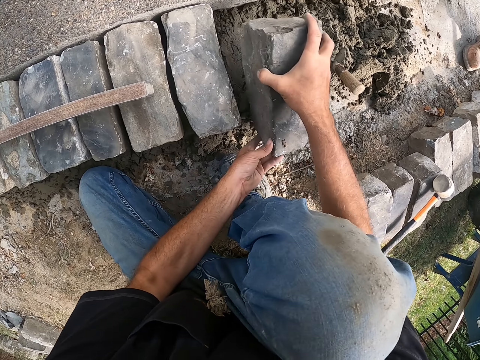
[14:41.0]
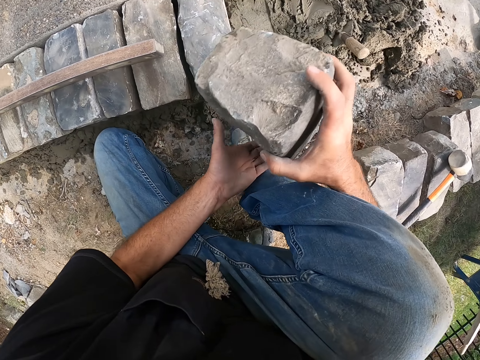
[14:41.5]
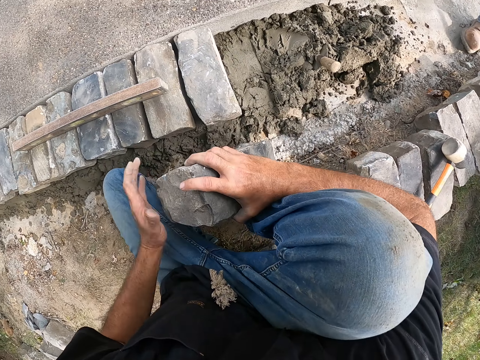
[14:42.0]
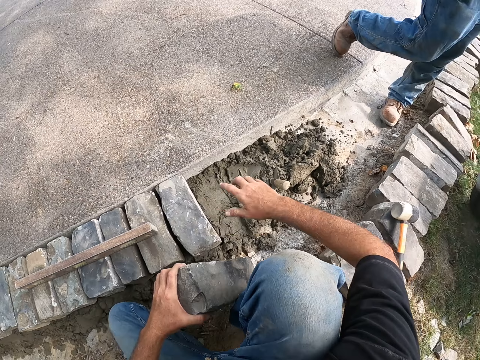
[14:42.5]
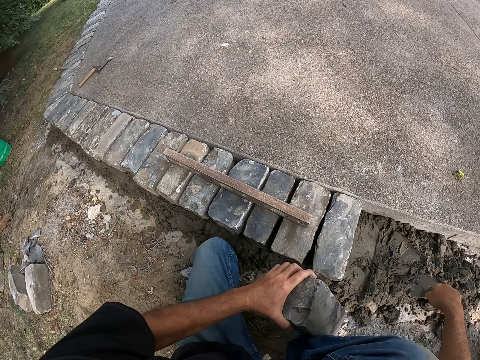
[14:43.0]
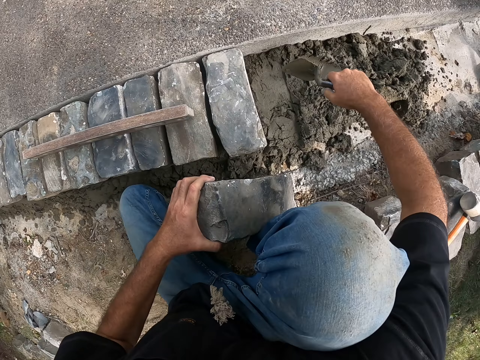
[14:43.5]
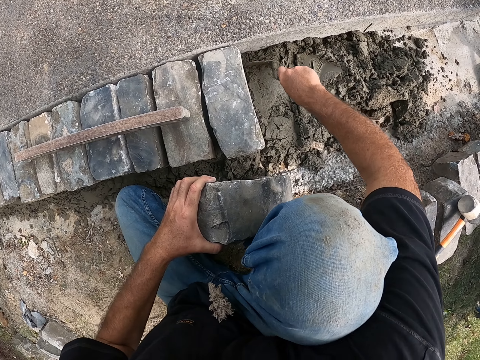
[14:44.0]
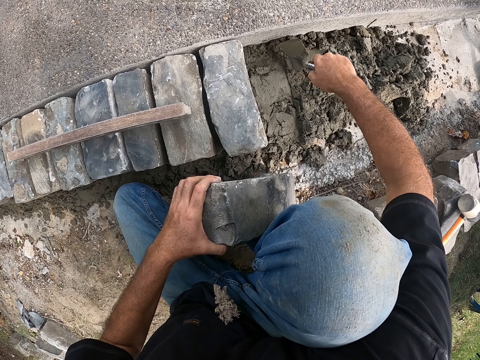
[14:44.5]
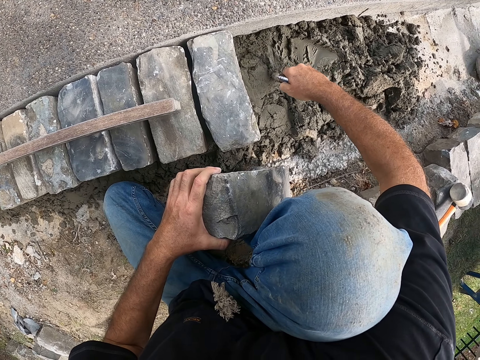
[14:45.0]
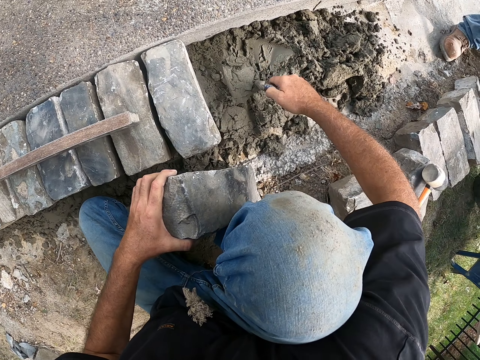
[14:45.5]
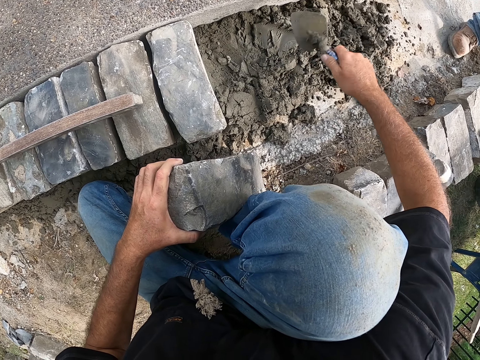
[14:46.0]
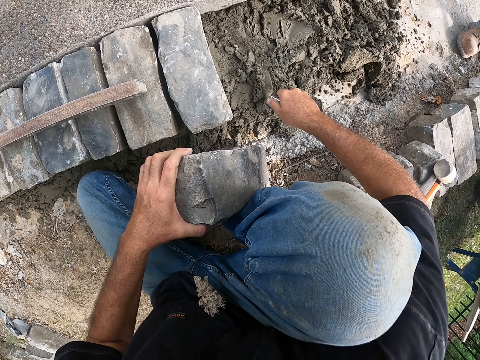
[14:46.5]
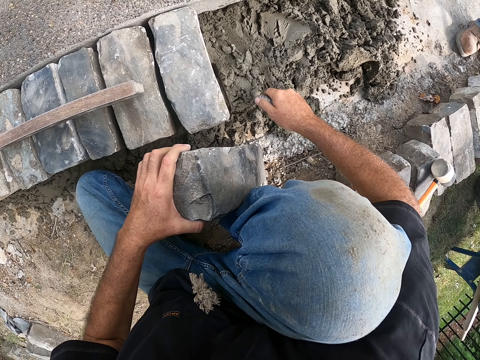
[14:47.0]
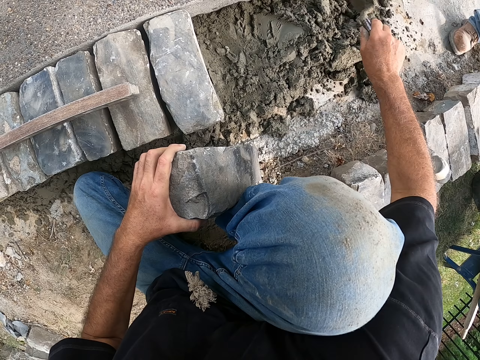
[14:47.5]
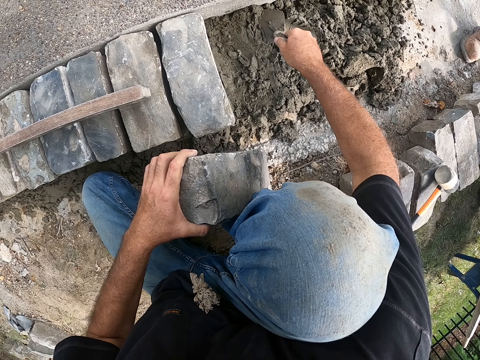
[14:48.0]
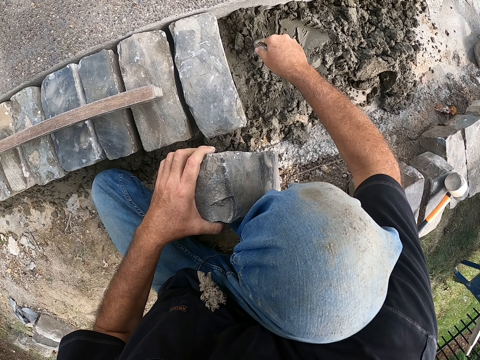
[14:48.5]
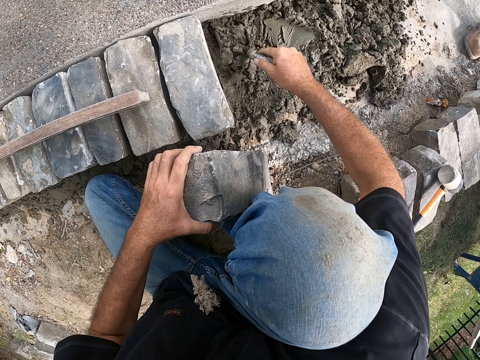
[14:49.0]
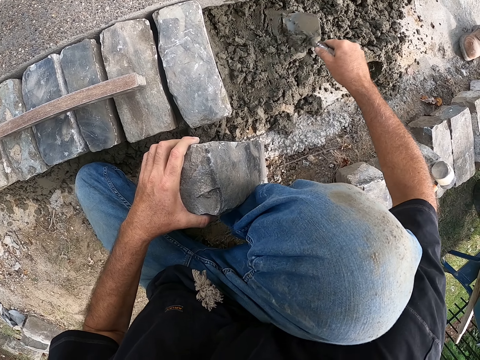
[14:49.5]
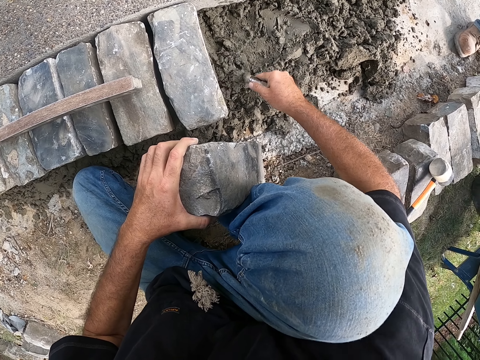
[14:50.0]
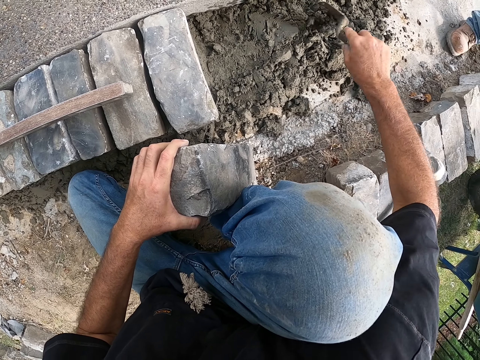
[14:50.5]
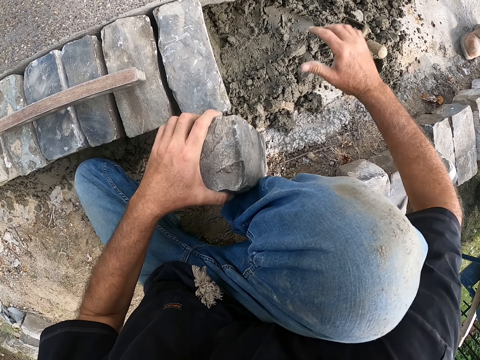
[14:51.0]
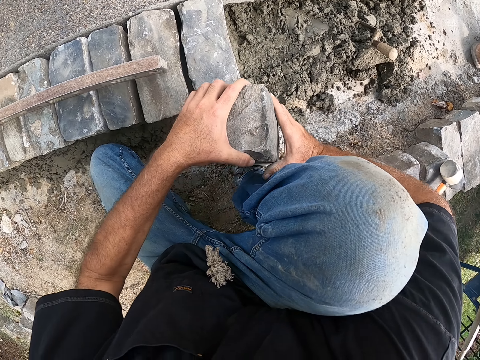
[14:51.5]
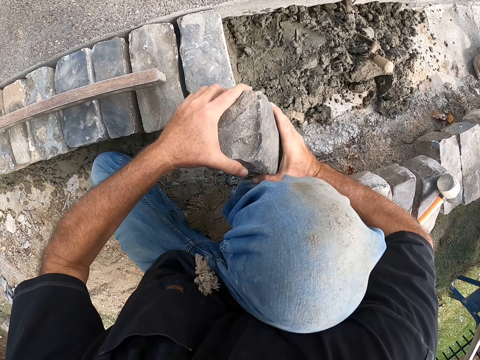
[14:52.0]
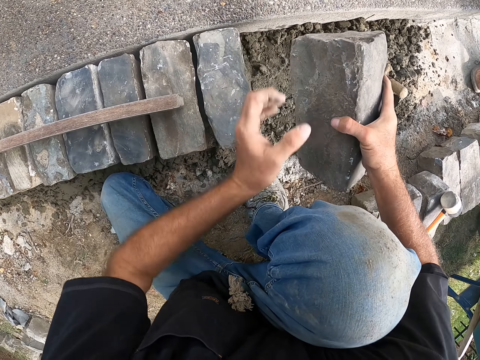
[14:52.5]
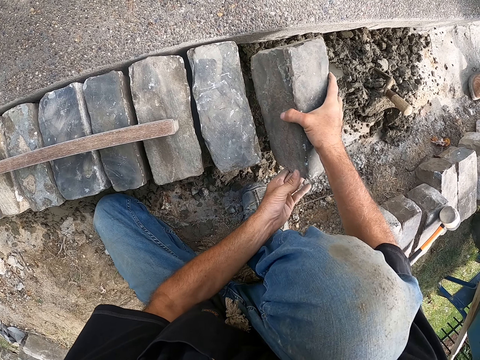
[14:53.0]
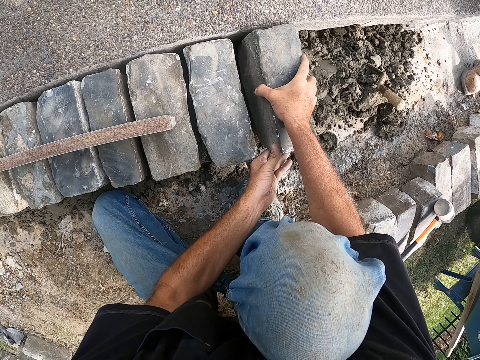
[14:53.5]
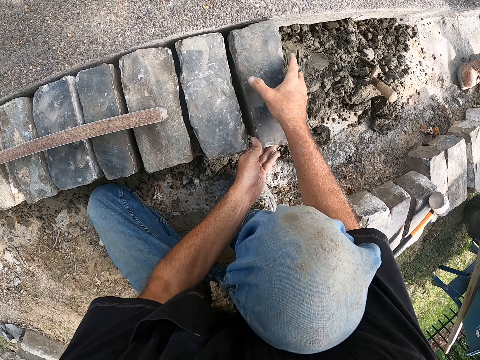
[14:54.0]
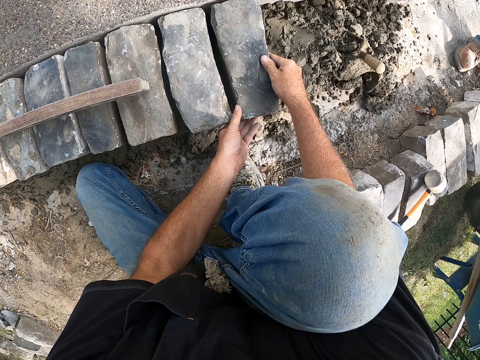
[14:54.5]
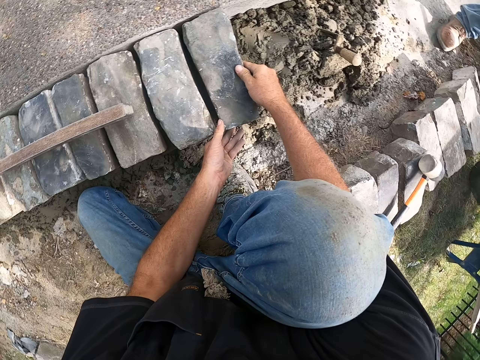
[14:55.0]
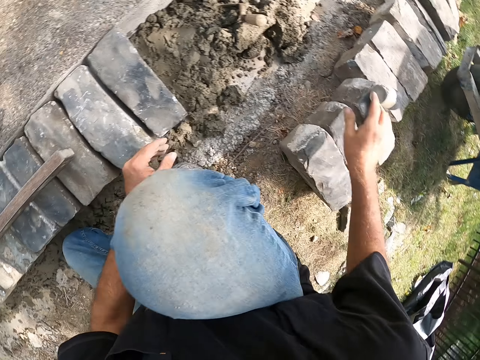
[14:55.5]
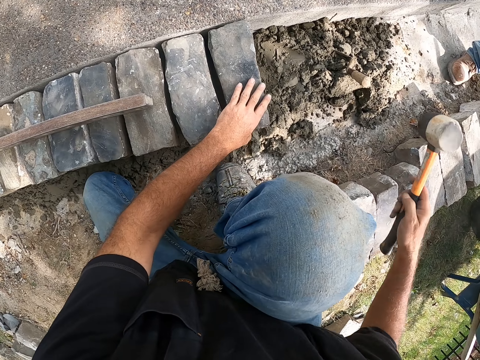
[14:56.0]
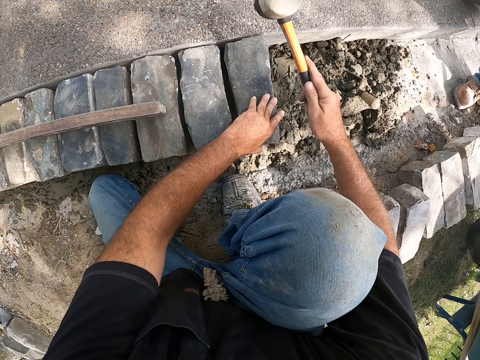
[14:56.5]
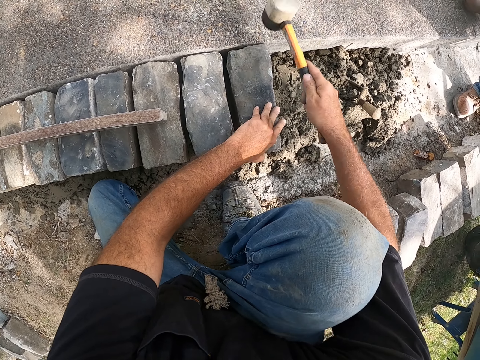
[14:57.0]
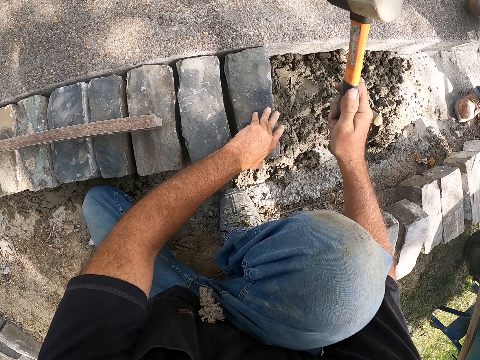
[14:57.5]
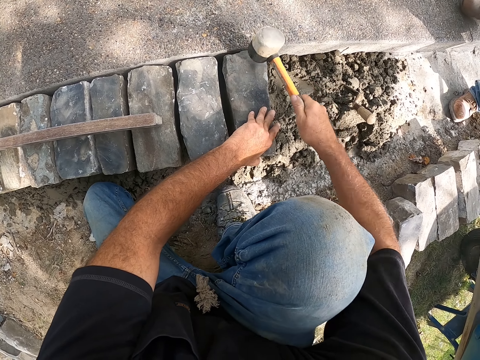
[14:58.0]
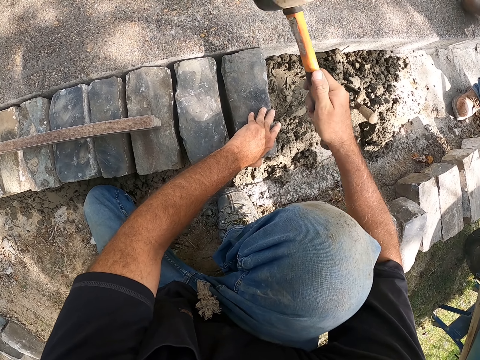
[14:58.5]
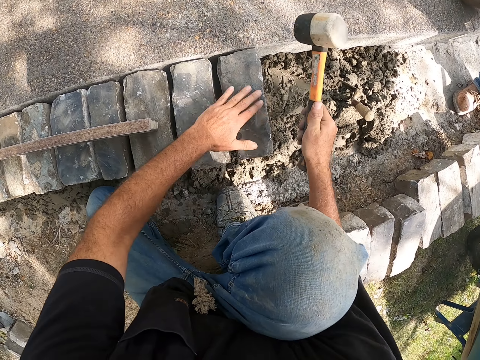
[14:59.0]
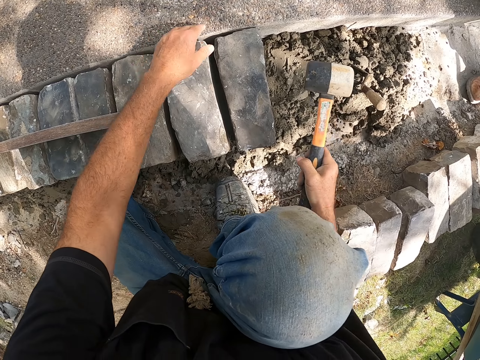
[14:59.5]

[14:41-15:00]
The camera wearer picks up a block from the ground. They mix cement on the ground. They put down a trowel. They adjust the block on the ground. They pick up a hammer. They hit the block with the hammer.

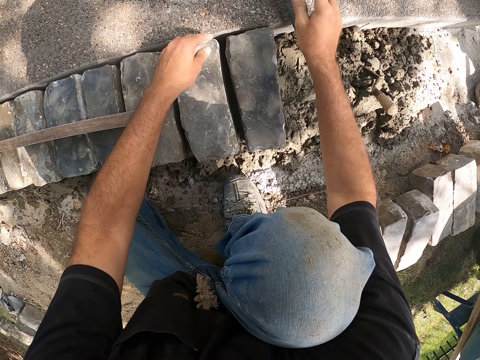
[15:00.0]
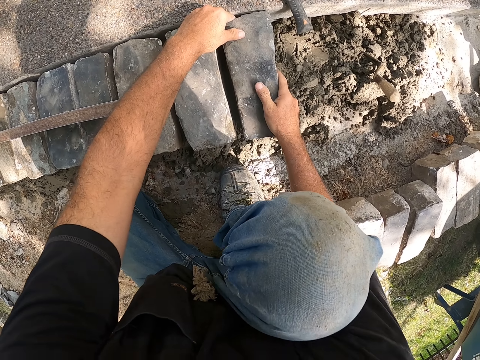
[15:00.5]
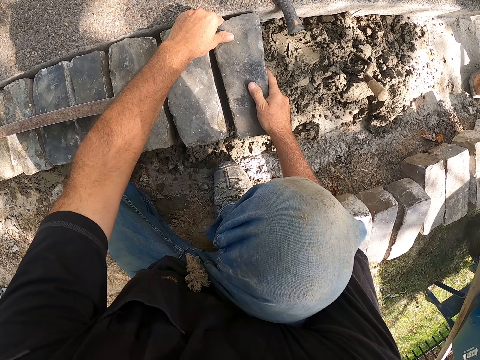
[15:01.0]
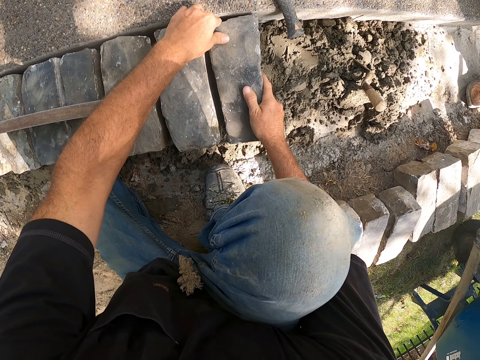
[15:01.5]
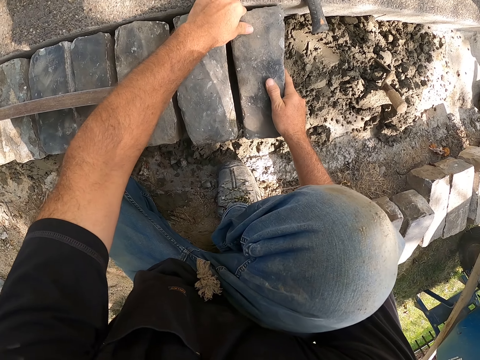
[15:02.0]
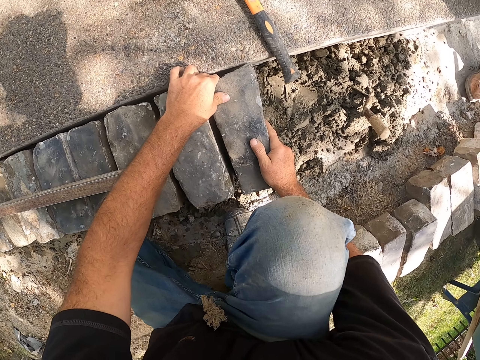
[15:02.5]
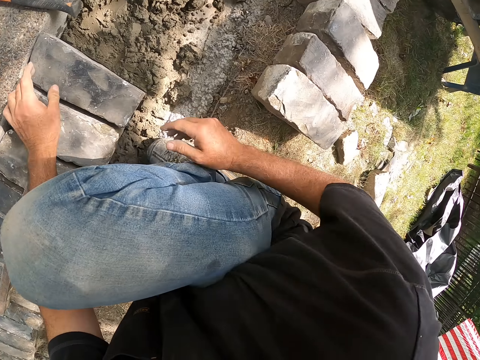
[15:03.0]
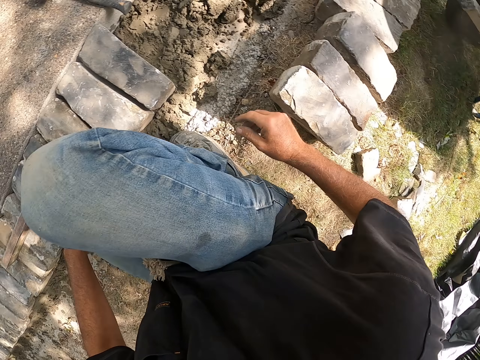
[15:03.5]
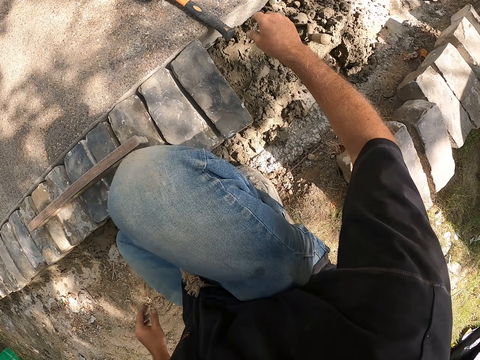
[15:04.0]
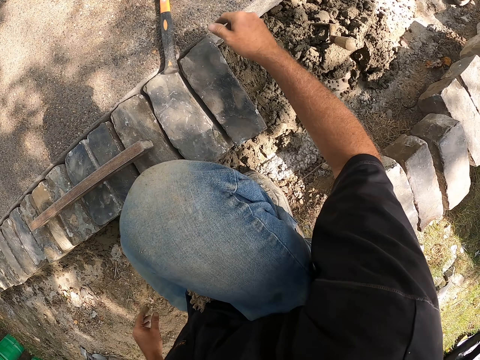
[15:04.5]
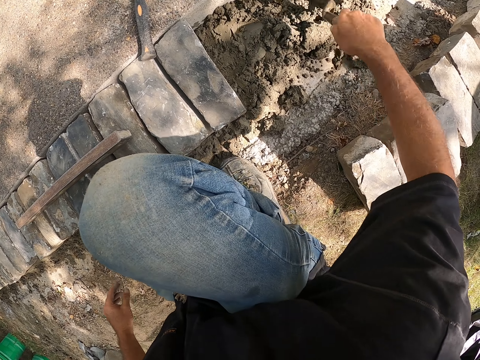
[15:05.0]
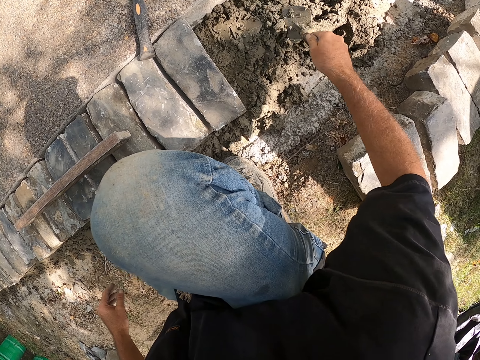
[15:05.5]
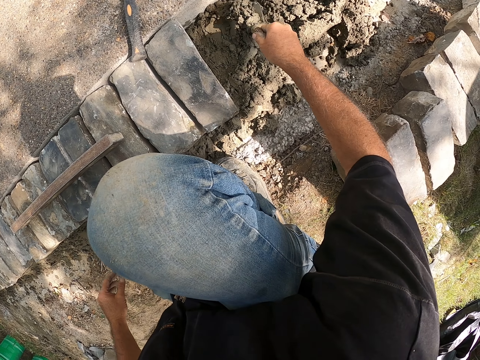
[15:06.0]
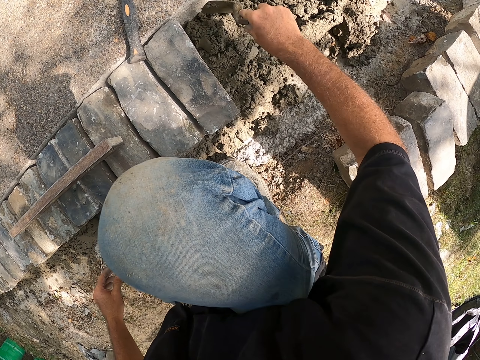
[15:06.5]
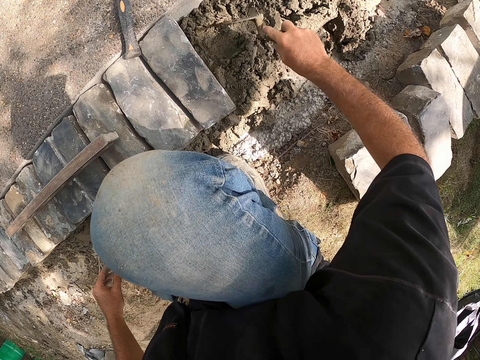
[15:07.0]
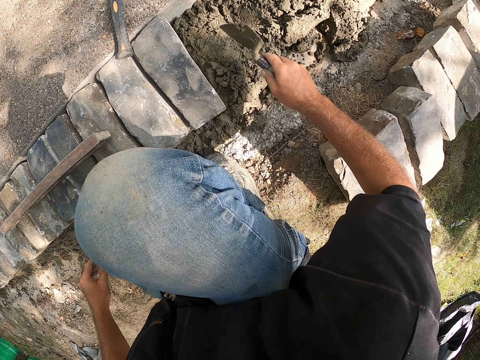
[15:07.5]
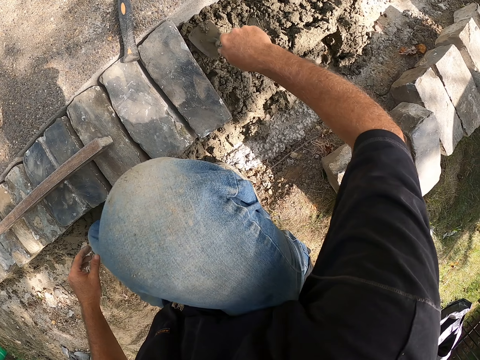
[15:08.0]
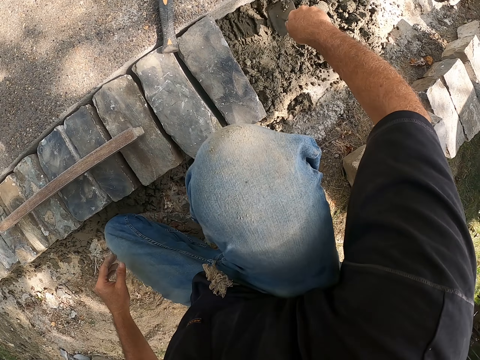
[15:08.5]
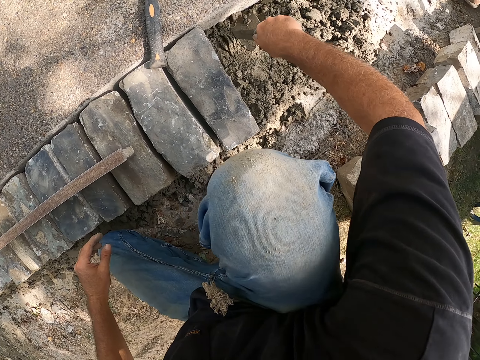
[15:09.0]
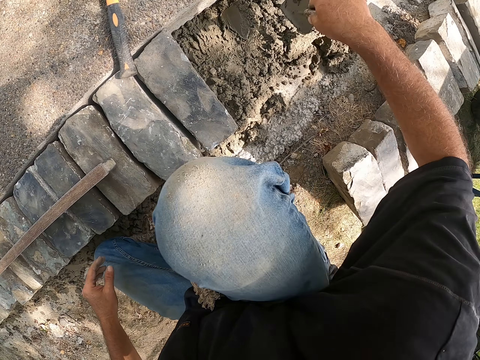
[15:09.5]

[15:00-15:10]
The camera wearer puts down a hammer. They adjust a block on the ground. They put down the hammer. They pick up a trowel. They mix cement on the ground.
